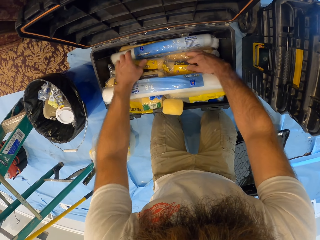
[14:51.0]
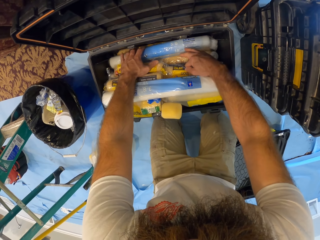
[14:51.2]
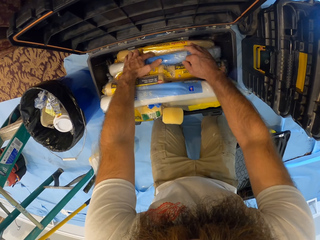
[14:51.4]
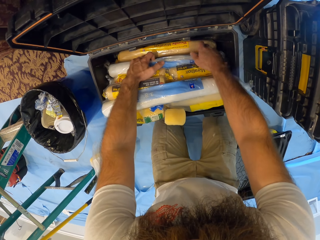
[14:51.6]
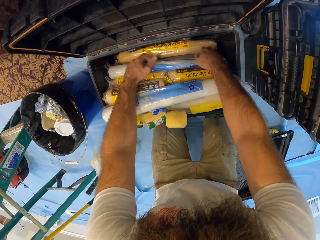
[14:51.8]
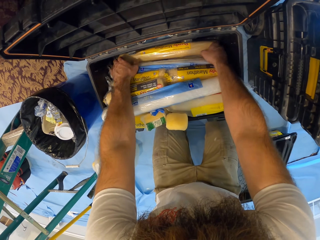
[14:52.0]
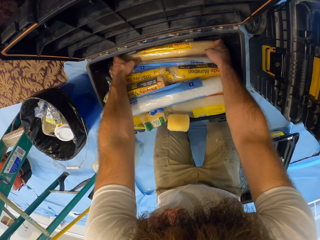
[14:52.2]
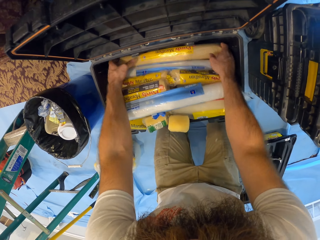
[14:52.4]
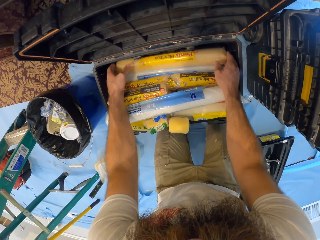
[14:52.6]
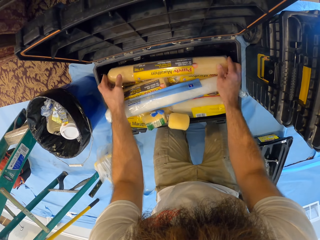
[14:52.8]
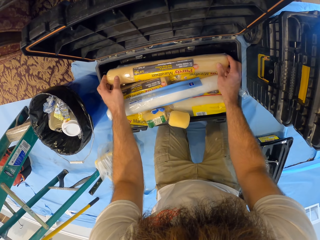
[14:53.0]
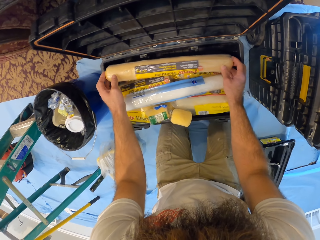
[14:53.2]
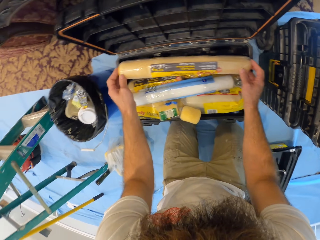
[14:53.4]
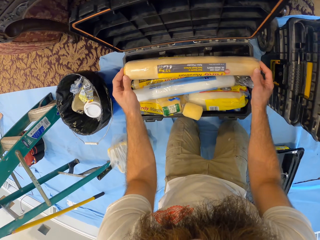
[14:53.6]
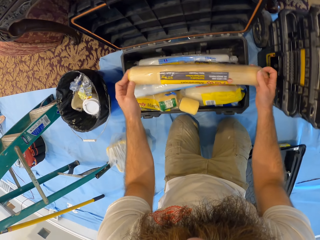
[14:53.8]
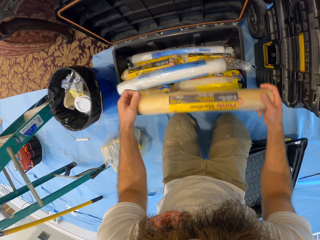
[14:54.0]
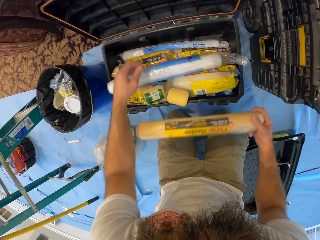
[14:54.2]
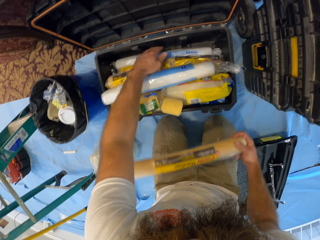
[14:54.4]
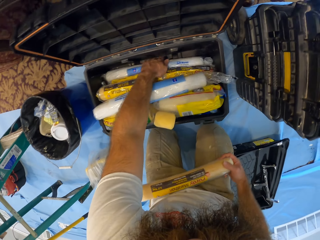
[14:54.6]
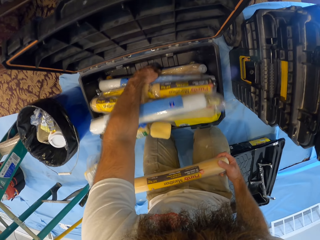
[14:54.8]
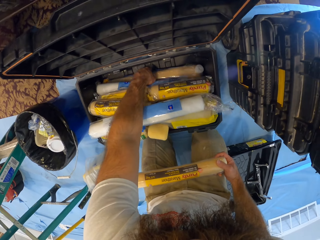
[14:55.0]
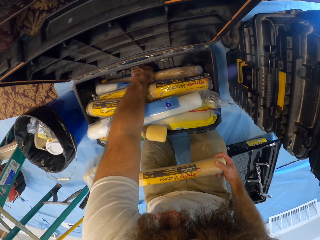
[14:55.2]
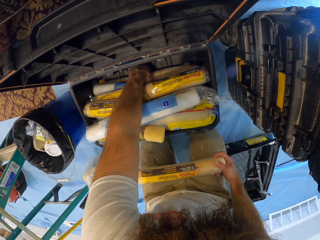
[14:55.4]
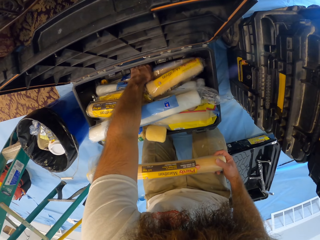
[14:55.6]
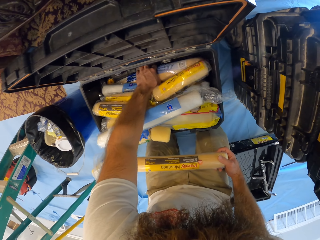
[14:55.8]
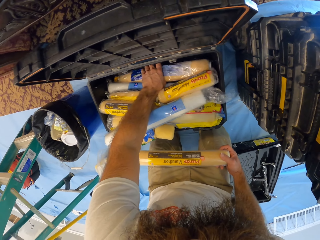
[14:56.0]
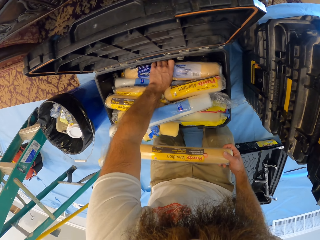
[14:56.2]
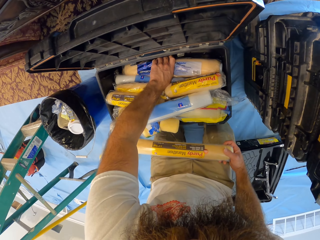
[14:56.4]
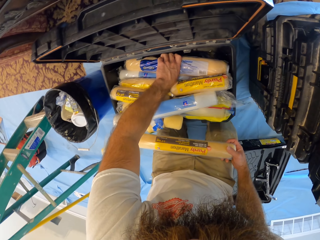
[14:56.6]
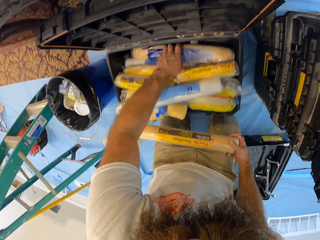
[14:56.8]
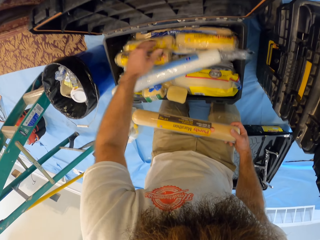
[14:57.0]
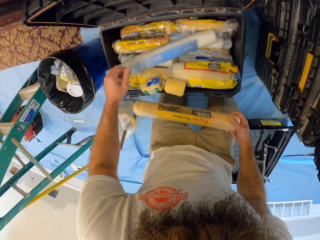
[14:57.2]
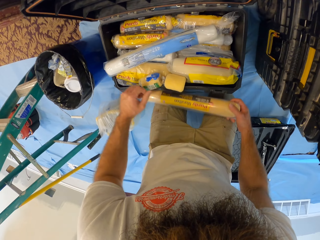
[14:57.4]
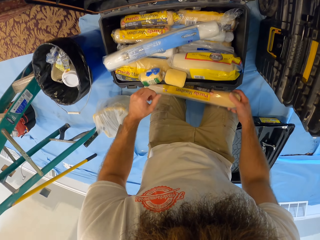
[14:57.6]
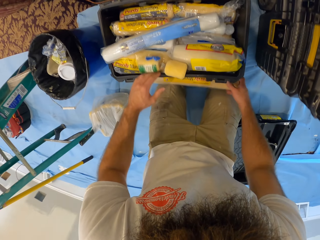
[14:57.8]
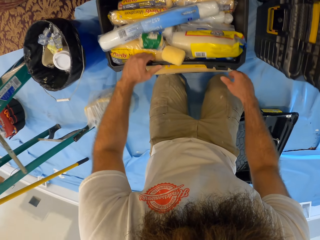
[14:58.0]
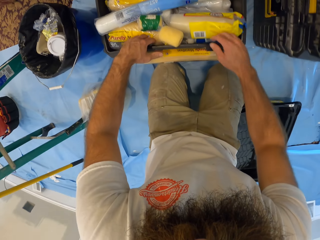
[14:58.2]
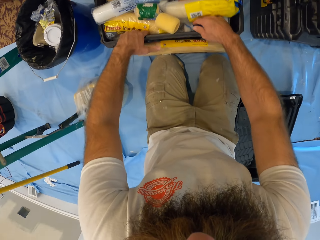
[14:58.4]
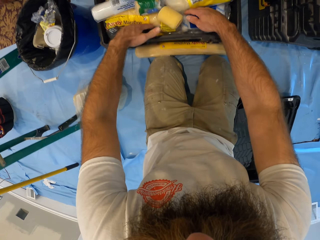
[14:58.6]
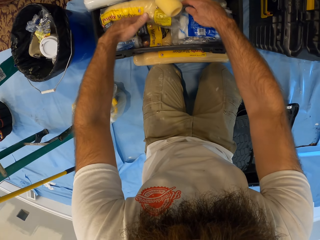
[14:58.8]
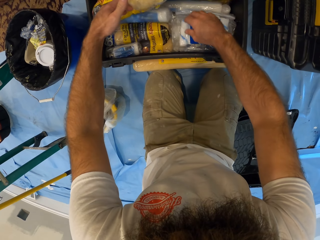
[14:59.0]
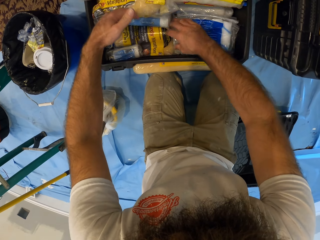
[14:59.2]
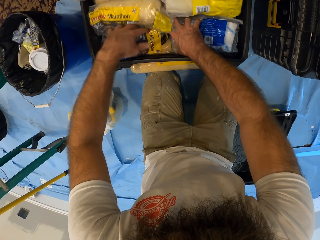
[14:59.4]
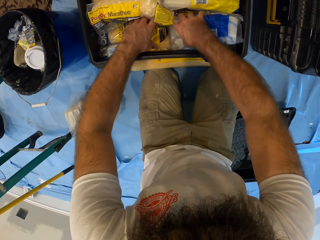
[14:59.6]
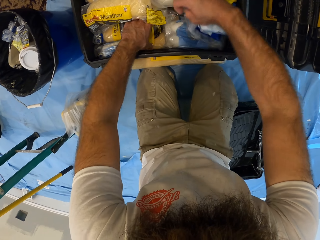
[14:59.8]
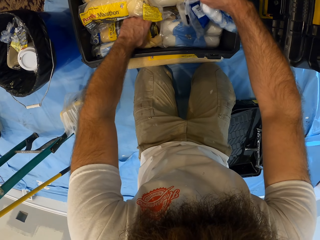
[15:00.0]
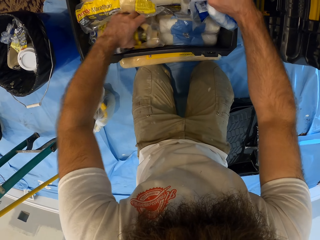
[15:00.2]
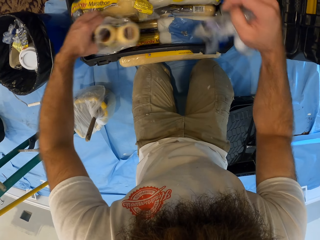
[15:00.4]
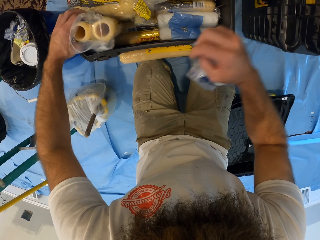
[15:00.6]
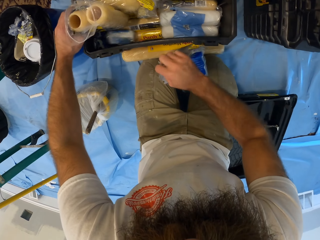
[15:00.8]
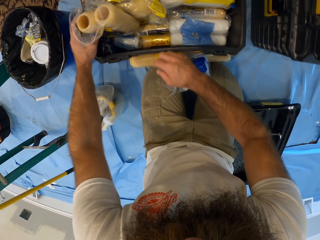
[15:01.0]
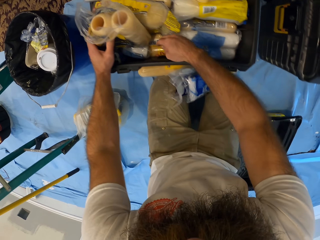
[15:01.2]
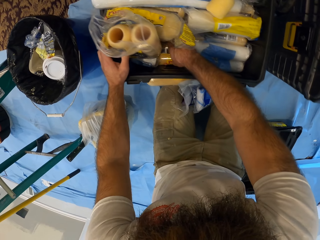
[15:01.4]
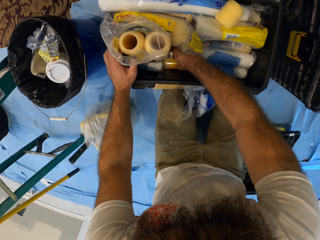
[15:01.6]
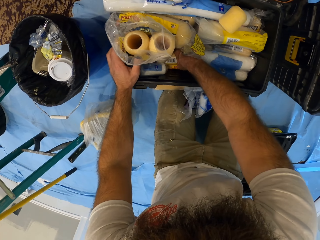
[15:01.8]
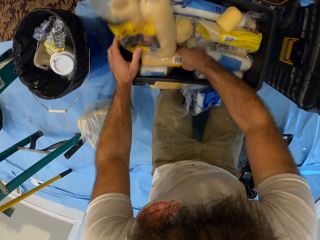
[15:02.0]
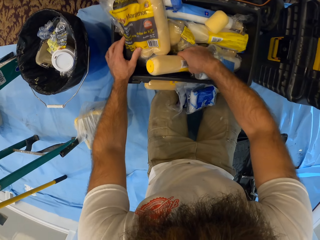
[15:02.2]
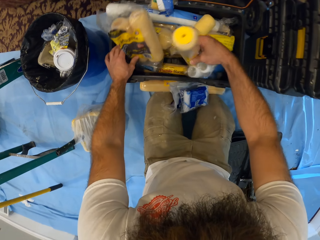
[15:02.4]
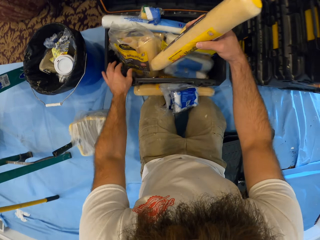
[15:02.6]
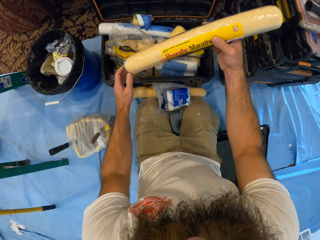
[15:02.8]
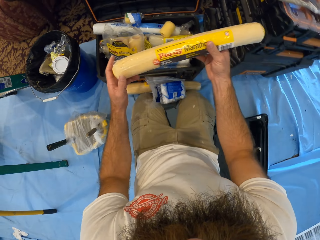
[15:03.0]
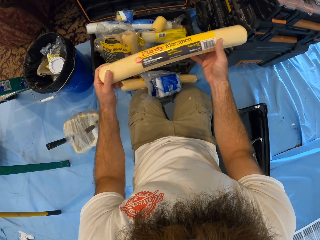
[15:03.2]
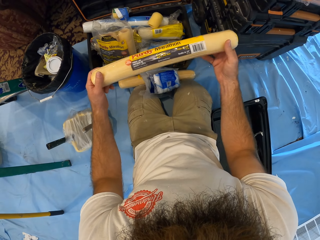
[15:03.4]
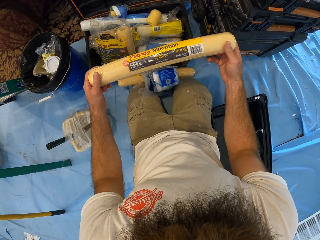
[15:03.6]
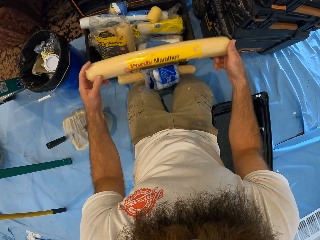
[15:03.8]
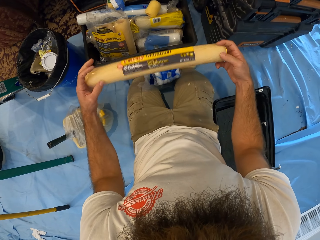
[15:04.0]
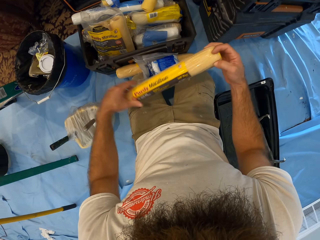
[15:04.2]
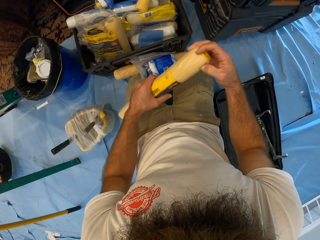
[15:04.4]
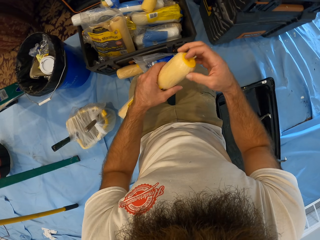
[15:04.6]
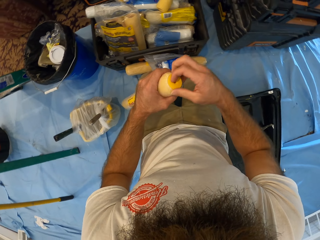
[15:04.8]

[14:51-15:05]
The camera wearer picks up a paint roller from the toolbox with both hands. He searches through the toolbox with his left hand. He drops the paint roller on the floor with his right hand. He searches through the toolbox with both hands. He picks up a pack of wool from the toolbox with his right hand. He drops the pack of wool on the floor with his right hand. He picks up another paint roller from the toolbox with his right hand.

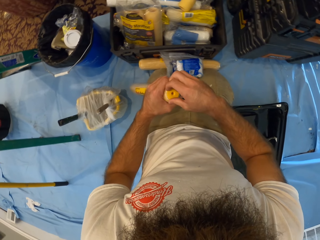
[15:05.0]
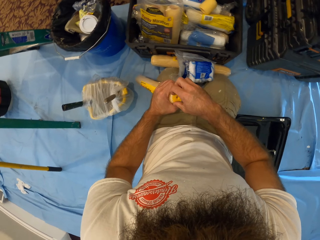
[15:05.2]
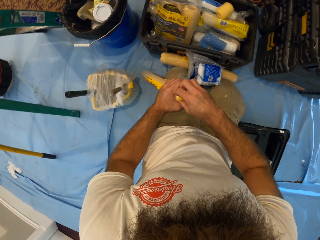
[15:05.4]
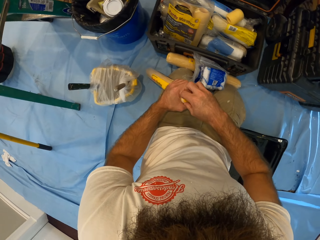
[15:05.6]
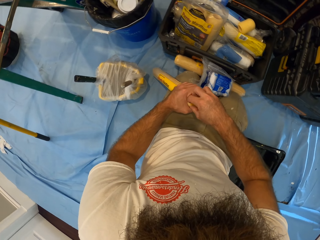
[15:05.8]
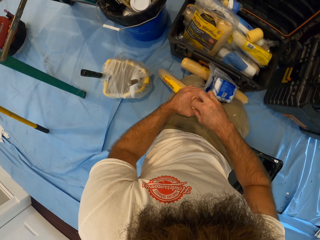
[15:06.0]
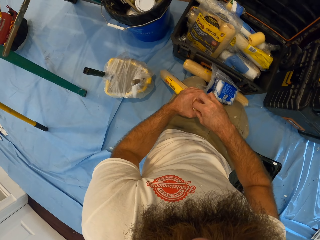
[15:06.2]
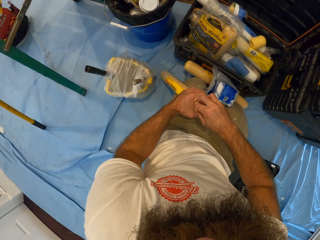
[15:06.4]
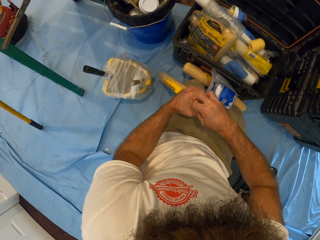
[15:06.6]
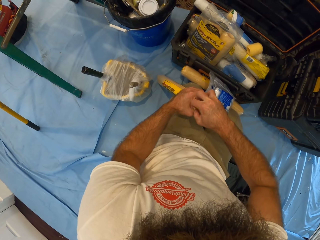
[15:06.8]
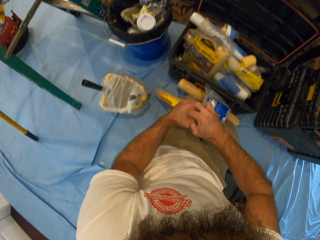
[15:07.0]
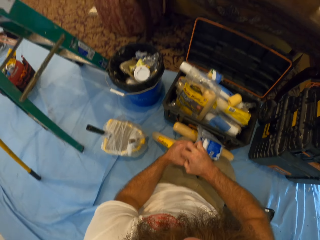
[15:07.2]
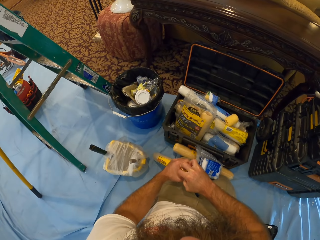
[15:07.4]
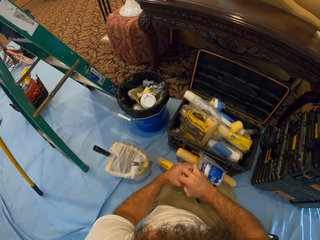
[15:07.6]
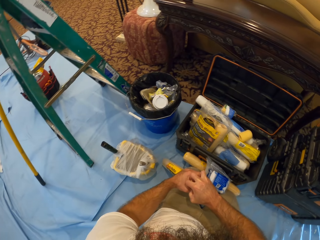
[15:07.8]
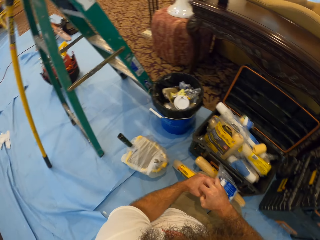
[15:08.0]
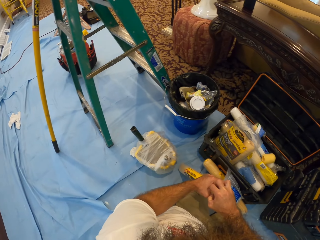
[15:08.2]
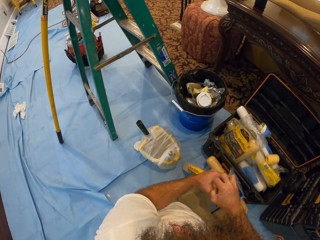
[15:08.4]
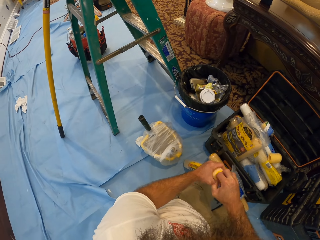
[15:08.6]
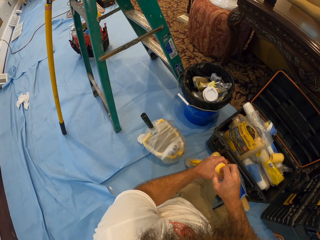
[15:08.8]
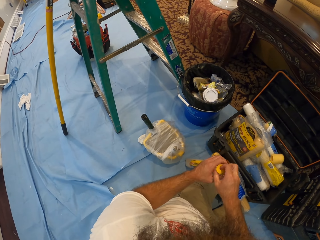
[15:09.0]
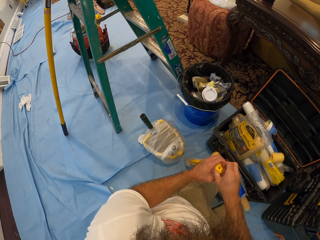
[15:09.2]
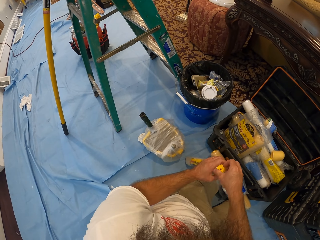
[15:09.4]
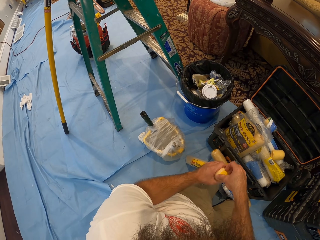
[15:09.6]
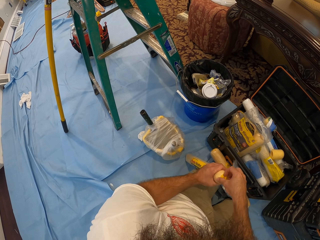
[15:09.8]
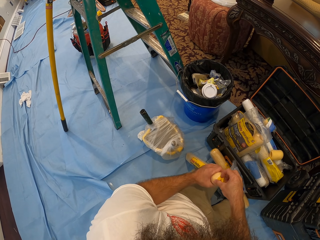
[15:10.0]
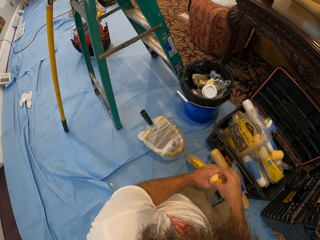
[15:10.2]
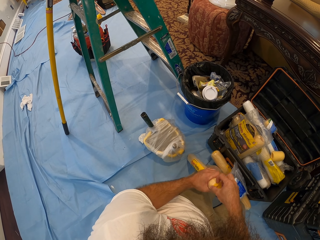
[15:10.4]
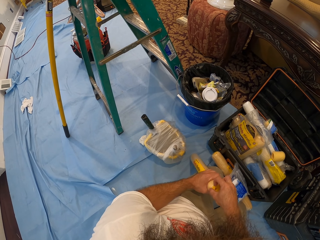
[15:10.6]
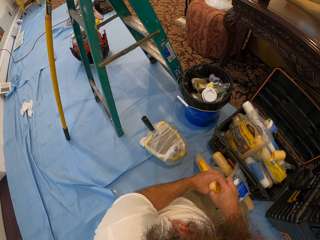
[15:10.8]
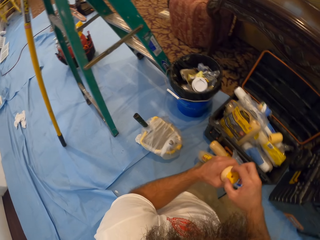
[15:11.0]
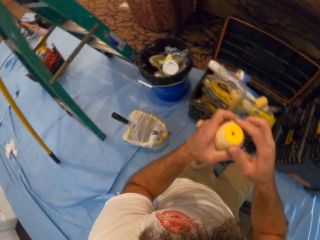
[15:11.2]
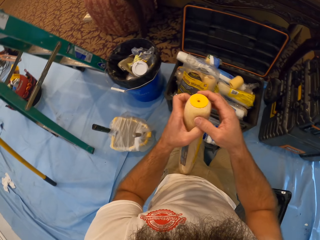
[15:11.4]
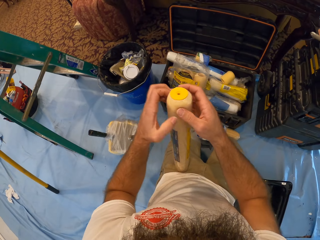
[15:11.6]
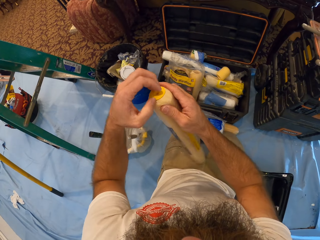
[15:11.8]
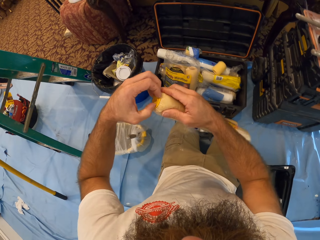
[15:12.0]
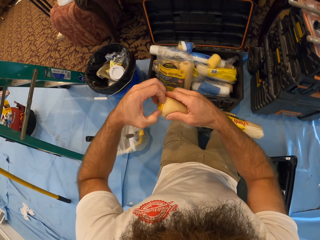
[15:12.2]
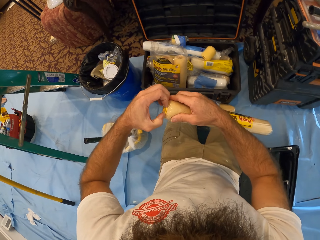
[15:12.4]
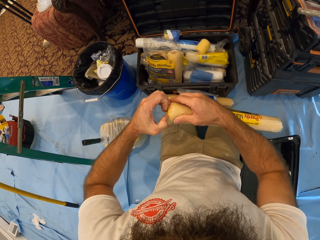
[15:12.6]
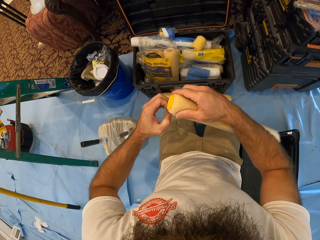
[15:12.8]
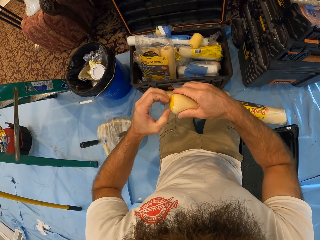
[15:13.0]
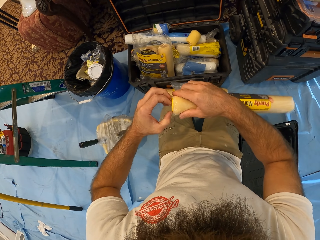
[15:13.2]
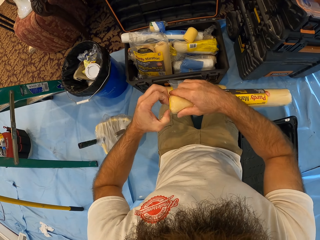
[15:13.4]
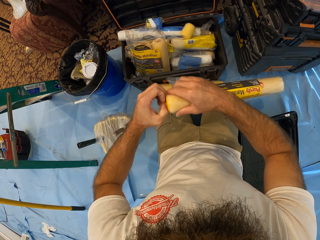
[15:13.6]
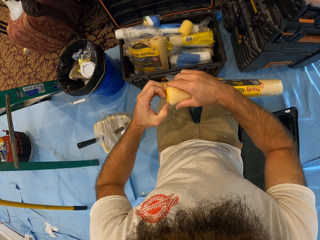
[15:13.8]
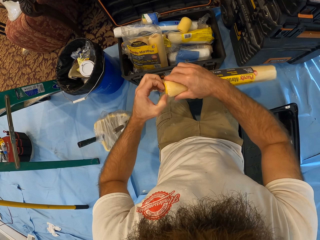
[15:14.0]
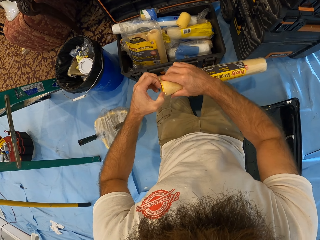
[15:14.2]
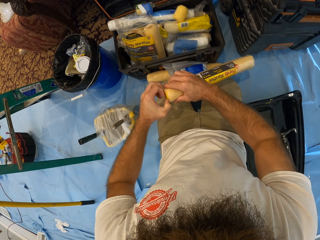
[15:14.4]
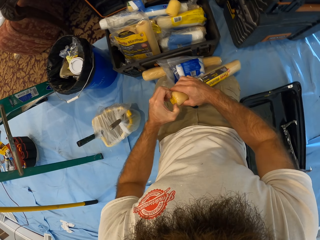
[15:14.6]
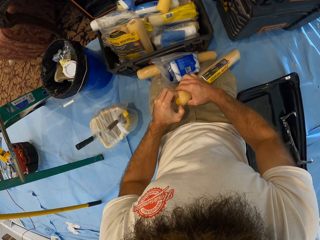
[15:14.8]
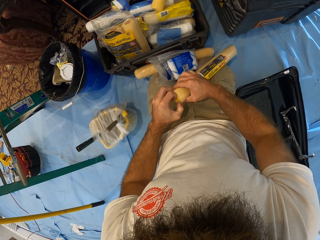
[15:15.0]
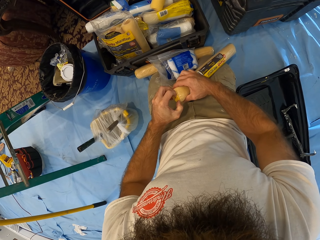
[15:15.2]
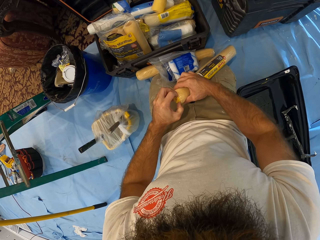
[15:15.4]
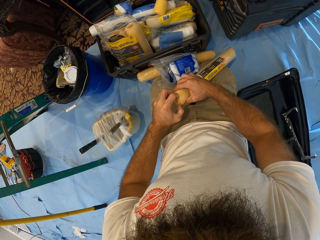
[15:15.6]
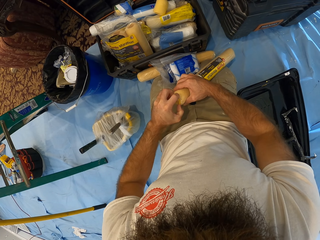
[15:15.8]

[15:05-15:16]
The camera wearer picks at the roller cover of the paint roller with his right hand. He tries to open the lid with his right hand. He picks at the roller cover of the paint roller with his left hand.
